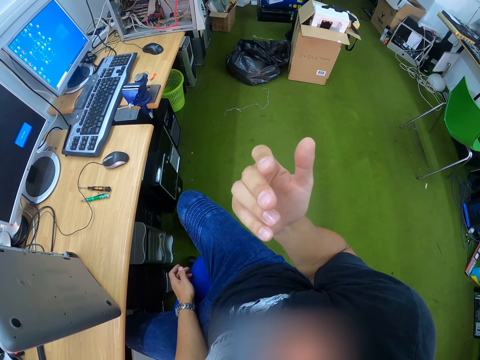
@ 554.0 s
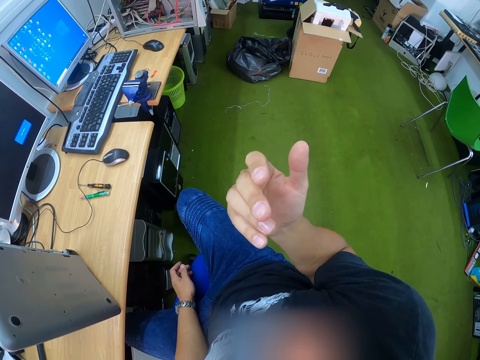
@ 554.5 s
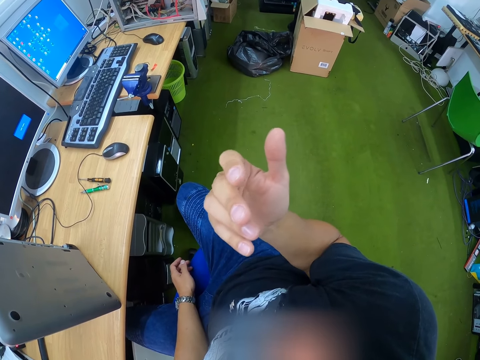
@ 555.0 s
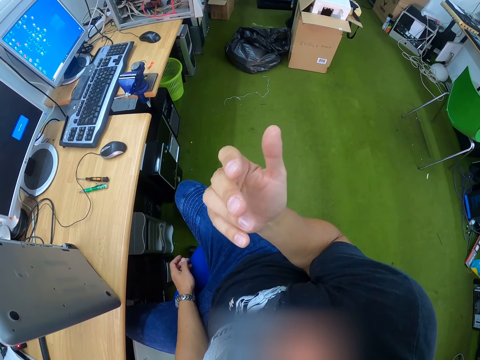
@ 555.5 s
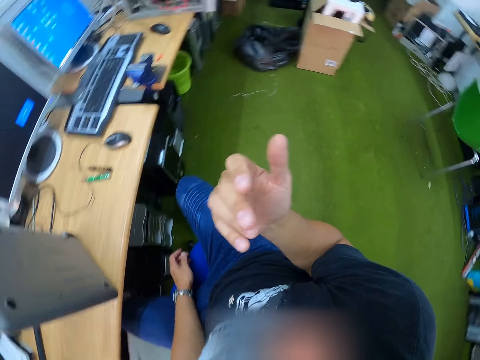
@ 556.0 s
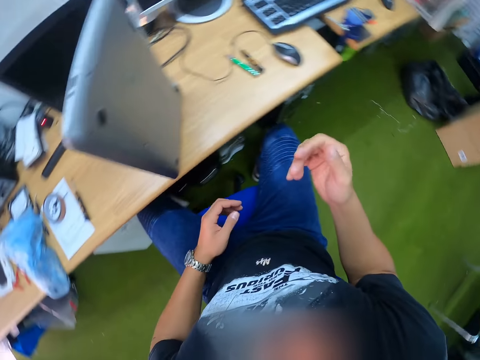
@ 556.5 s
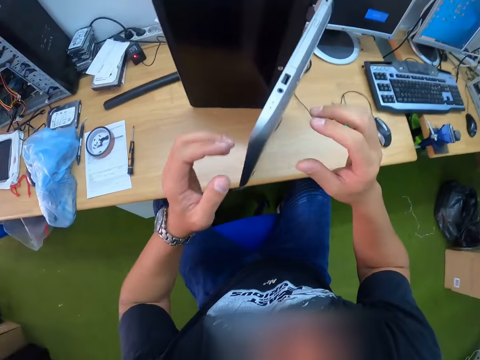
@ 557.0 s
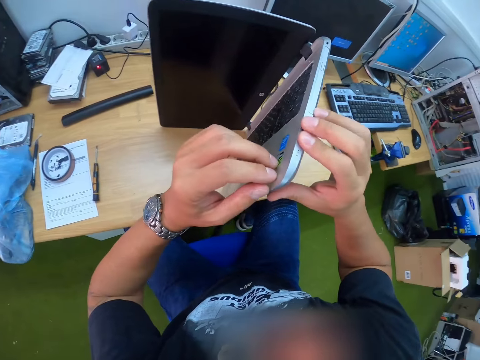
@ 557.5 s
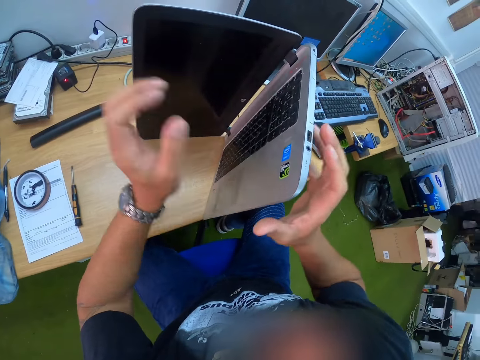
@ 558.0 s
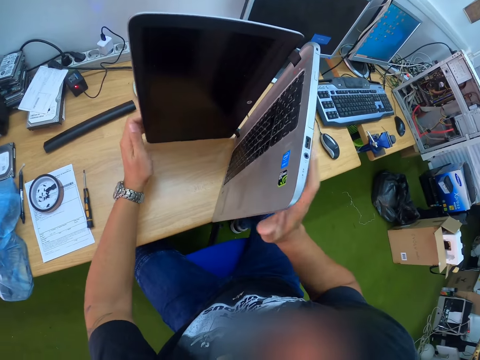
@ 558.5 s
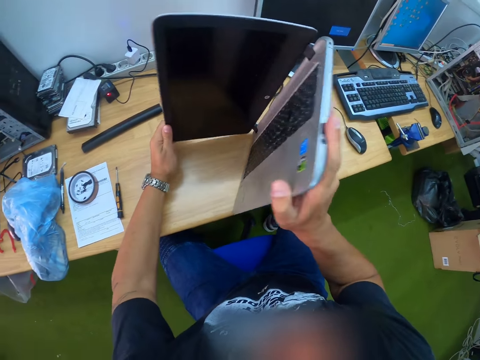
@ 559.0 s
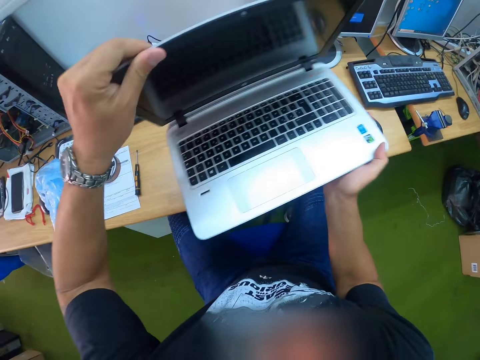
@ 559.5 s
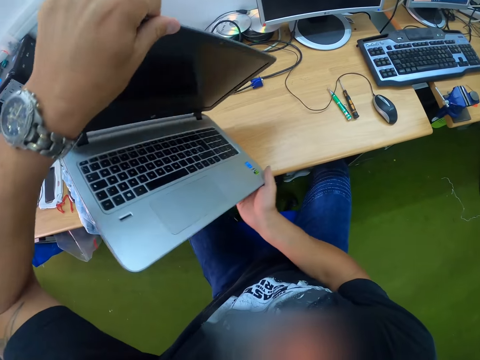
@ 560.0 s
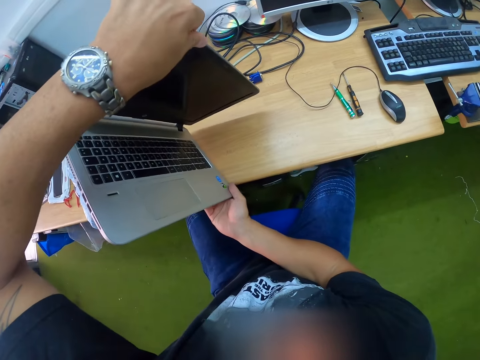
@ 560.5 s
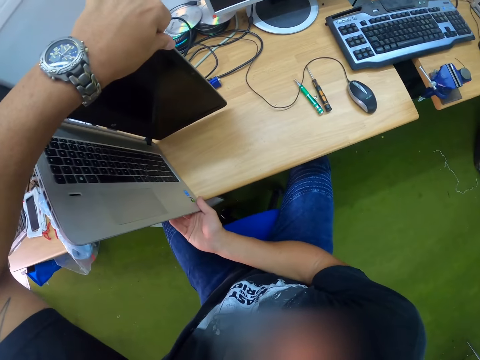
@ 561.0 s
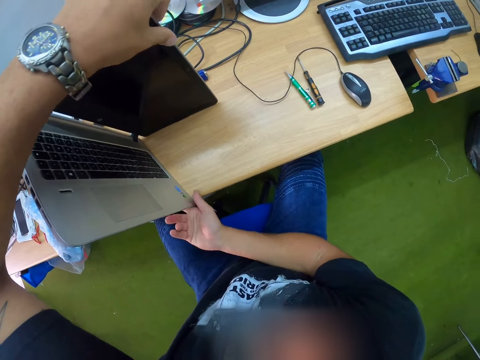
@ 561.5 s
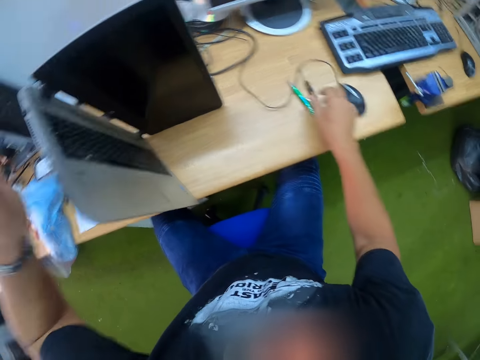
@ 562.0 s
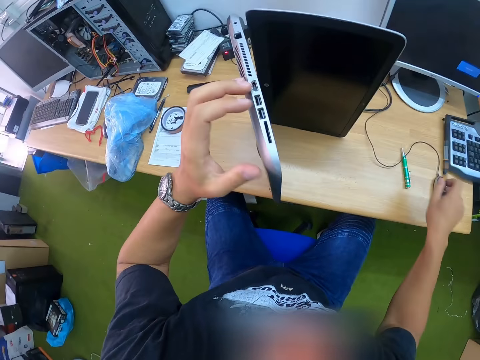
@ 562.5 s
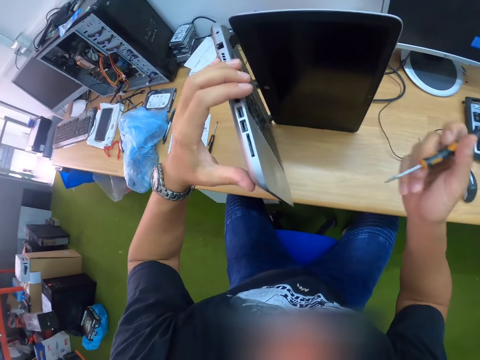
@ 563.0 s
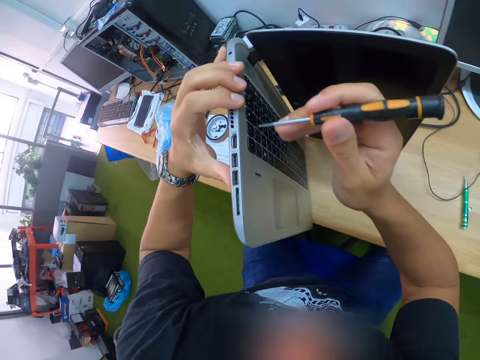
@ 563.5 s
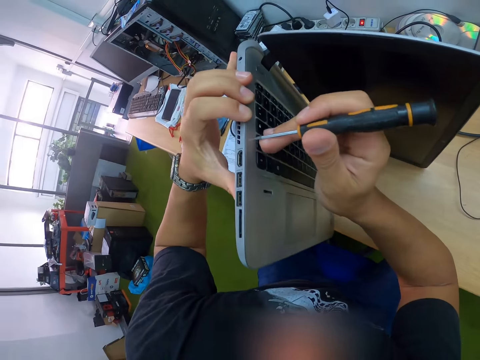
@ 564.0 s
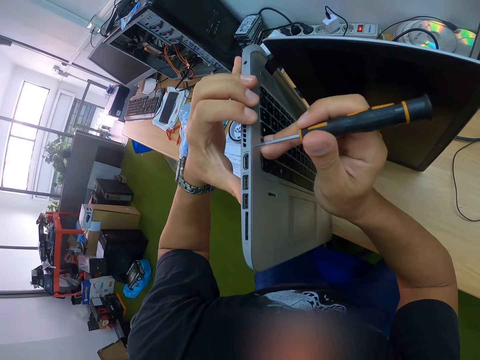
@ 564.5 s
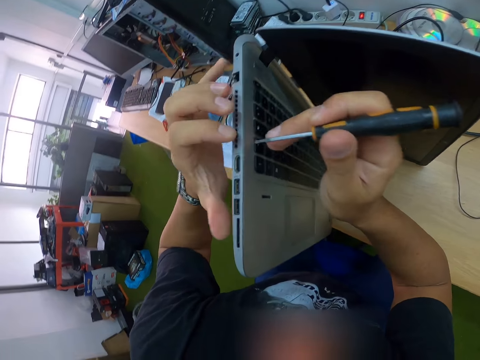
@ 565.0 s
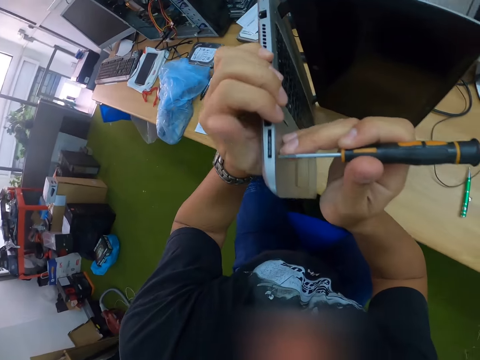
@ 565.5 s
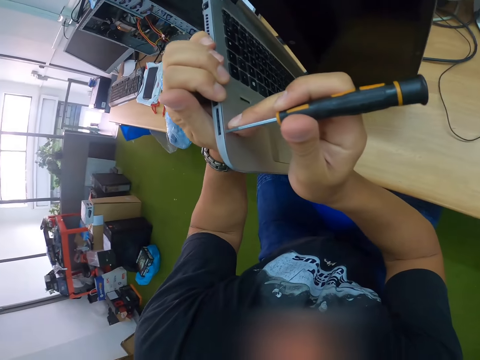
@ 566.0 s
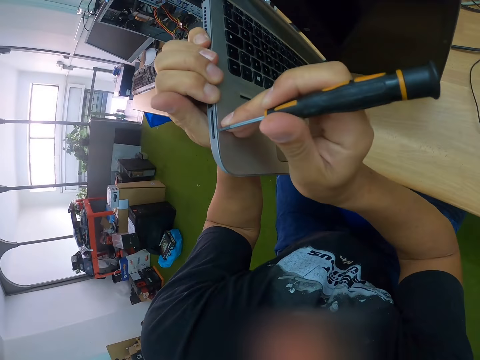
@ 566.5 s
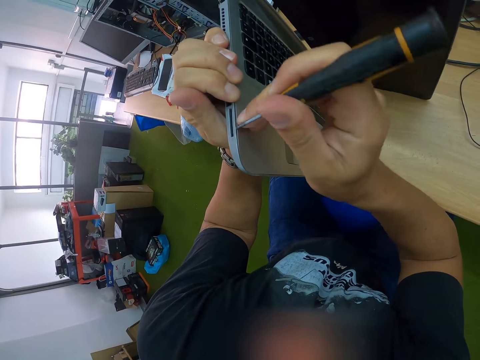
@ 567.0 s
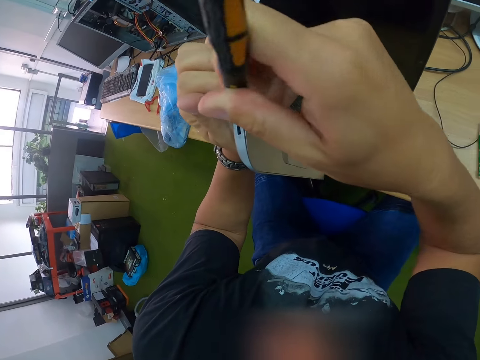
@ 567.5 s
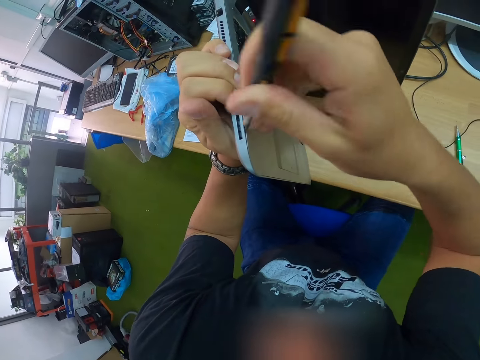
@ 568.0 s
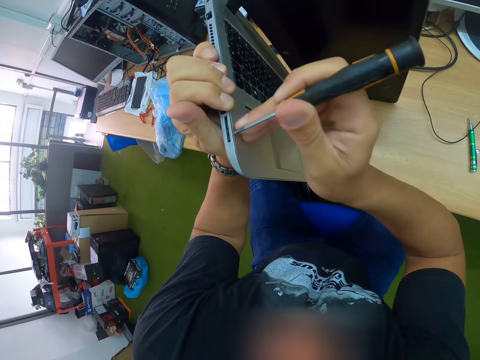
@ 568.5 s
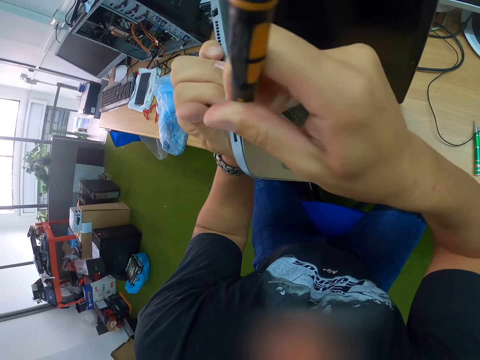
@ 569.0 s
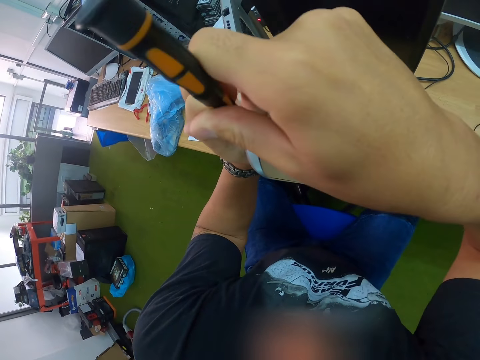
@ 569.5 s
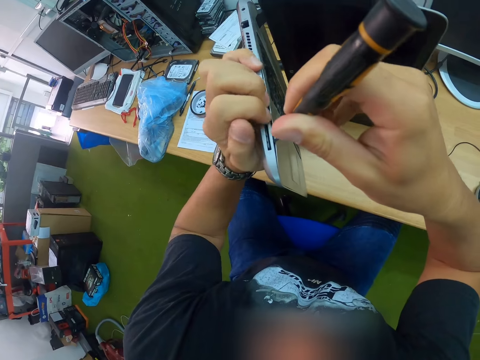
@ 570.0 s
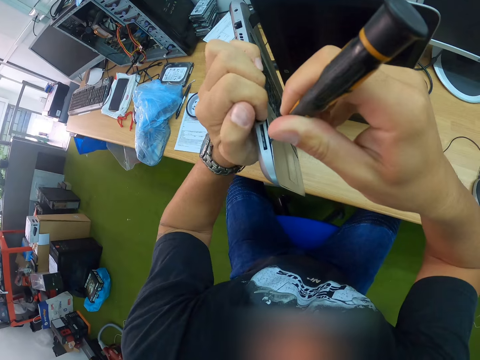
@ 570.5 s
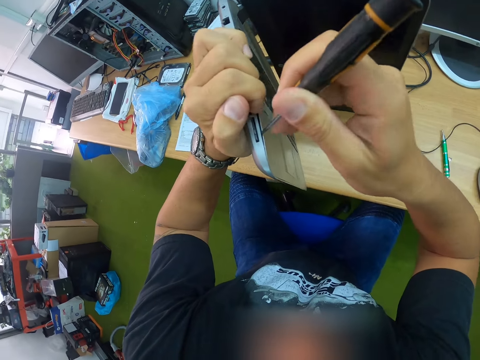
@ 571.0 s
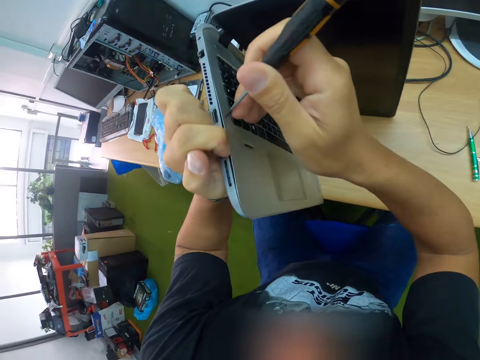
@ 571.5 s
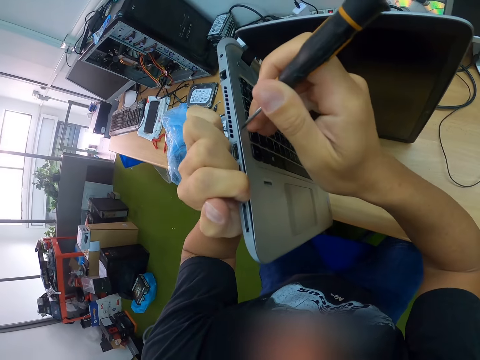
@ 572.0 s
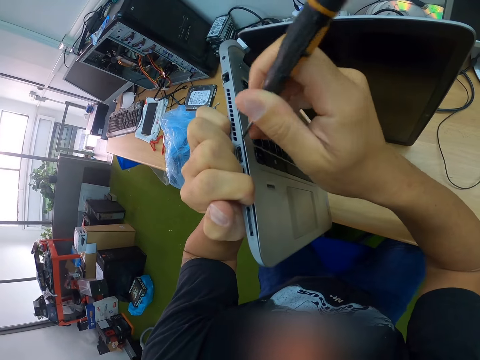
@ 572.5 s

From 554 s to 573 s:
The camera wearer opens the back of the laptop. He flips the laptop to another side with both hands. He picks up the screwdriver from the table with his right hand. He removes the base panel. He opens the laptop keyboard panel with the screwdriver in his right hand.

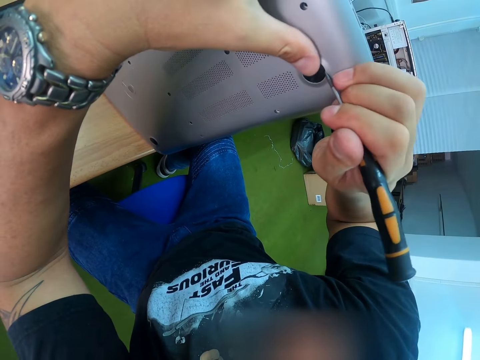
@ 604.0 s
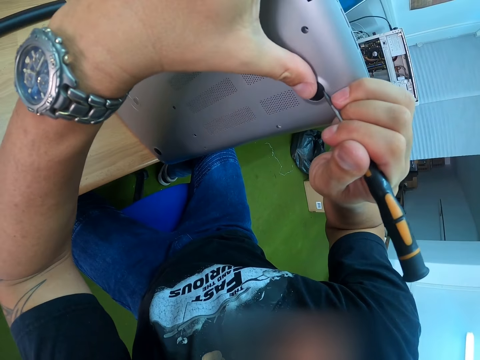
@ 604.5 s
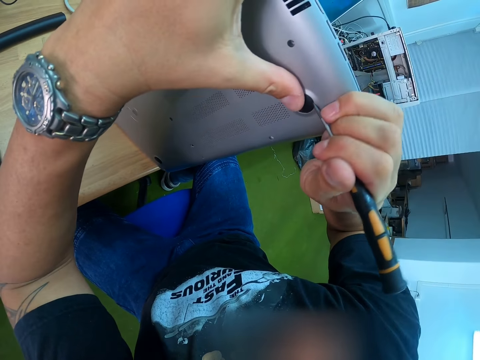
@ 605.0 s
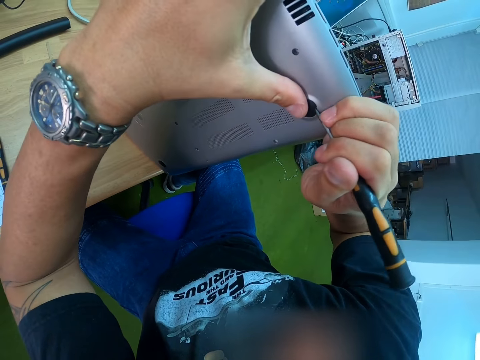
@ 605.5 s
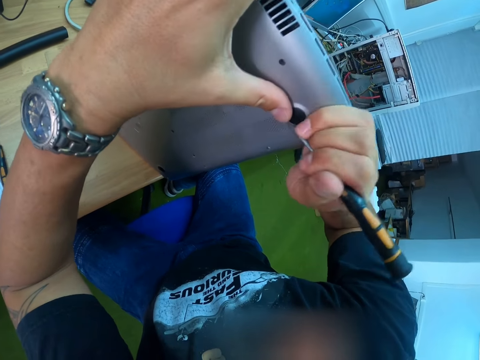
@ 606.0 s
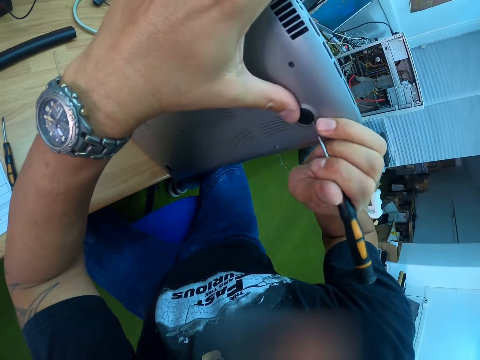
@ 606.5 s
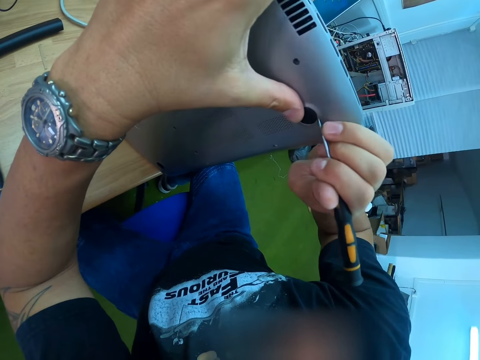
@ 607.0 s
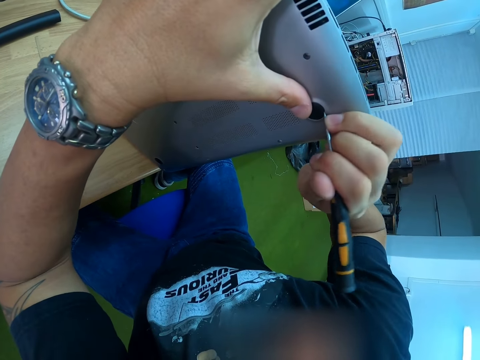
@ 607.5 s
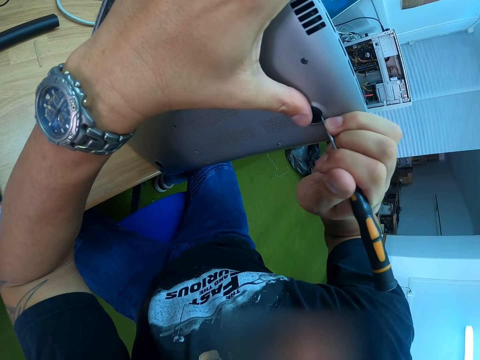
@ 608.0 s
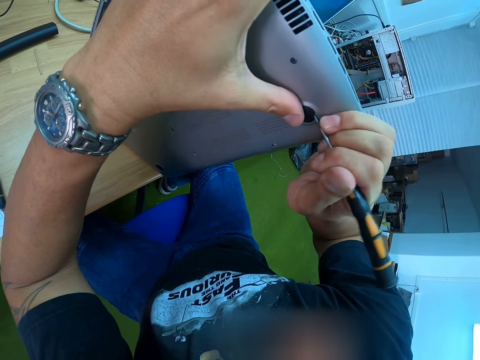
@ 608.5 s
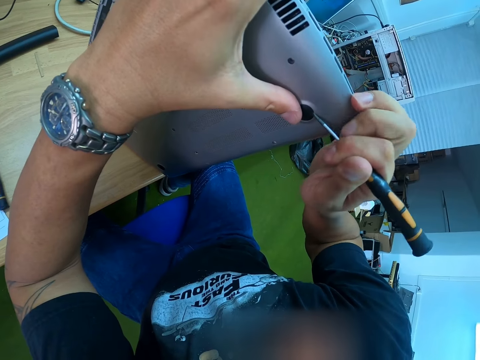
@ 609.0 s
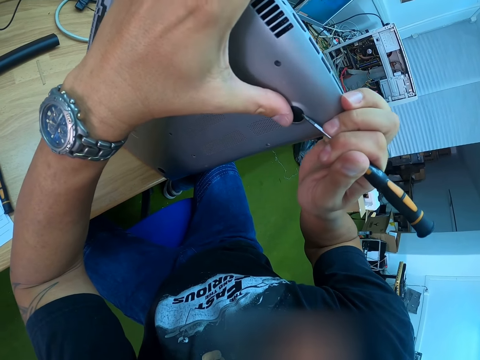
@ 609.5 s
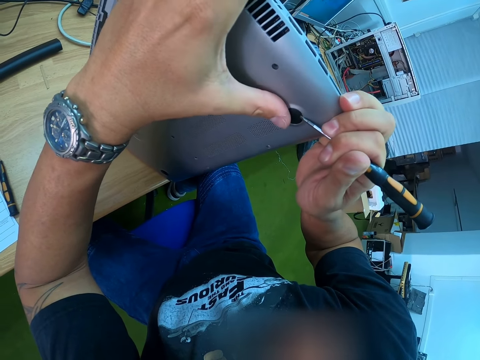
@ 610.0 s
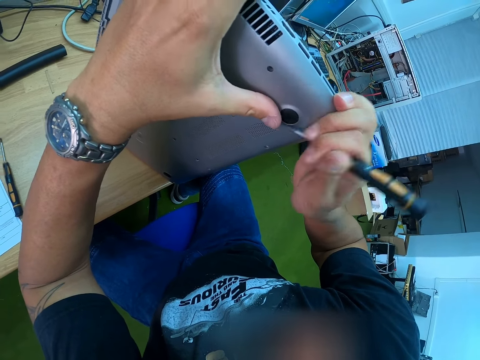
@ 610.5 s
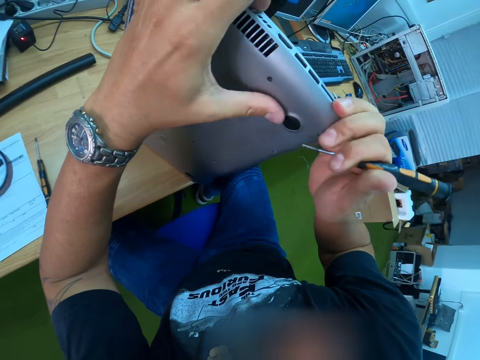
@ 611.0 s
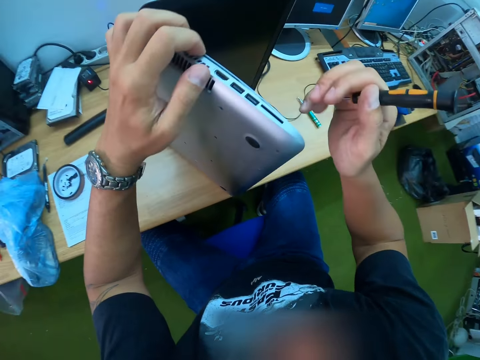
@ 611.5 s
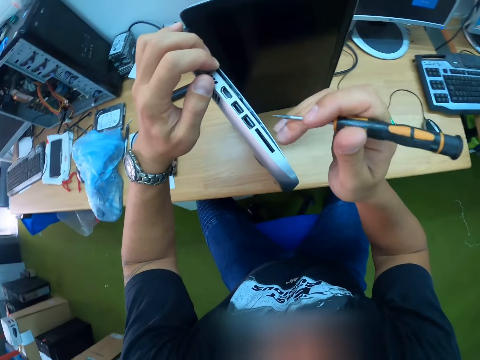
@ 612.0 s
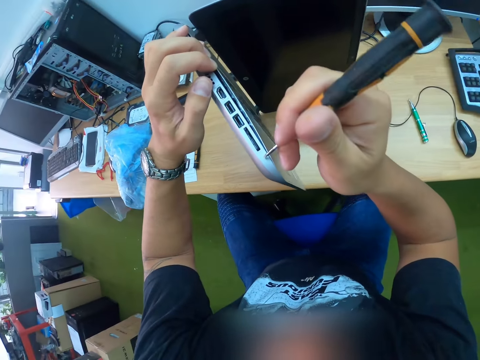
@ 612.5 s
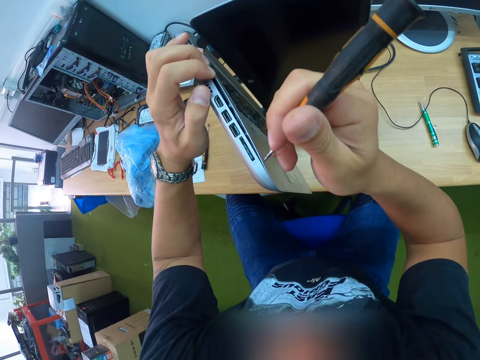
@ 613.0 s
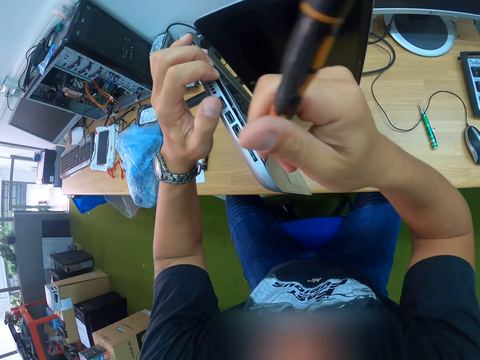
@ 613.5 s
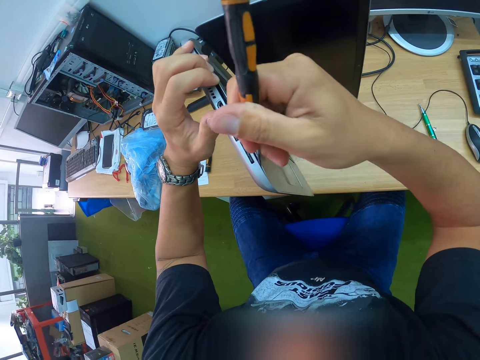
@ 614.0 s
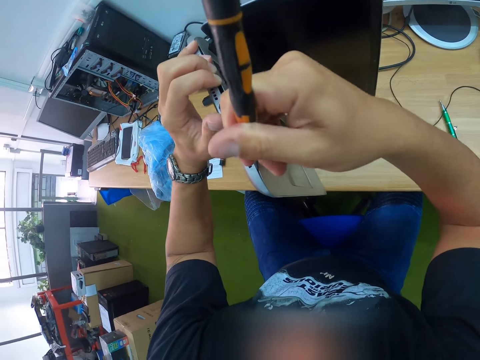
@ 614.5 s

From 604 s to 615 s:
The camera wearer removes something. He removes the base panel. He opens the laptop keyboard panel with the screwdriver in his right hand.
